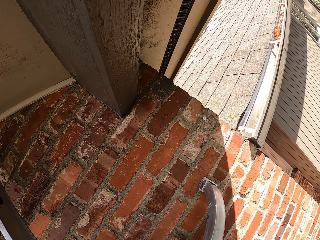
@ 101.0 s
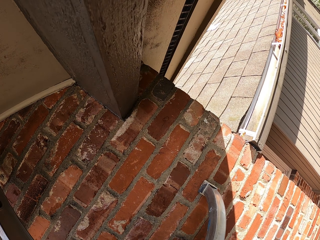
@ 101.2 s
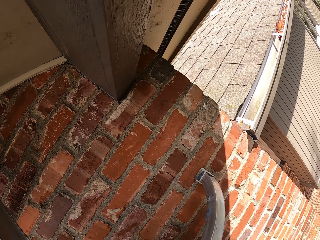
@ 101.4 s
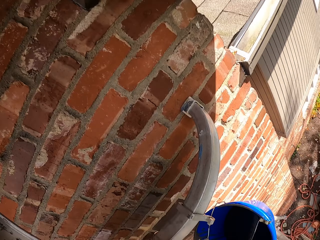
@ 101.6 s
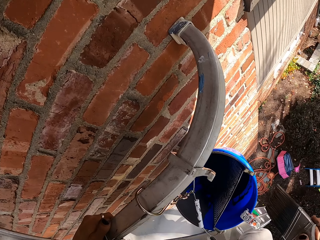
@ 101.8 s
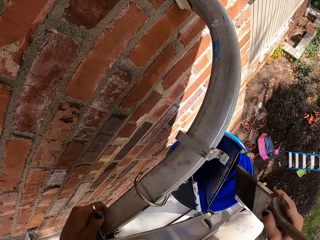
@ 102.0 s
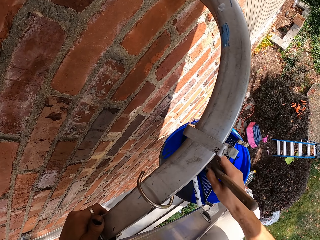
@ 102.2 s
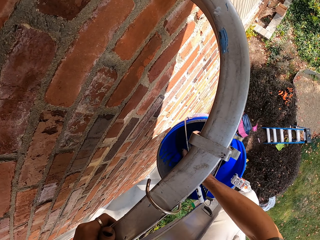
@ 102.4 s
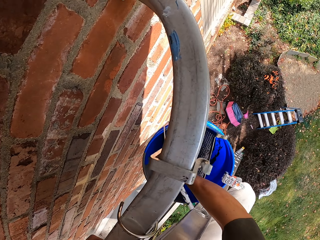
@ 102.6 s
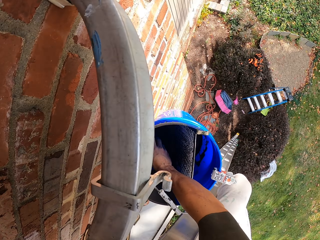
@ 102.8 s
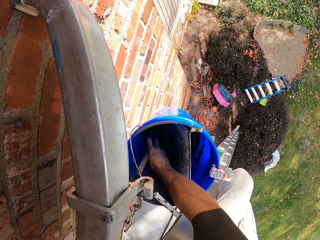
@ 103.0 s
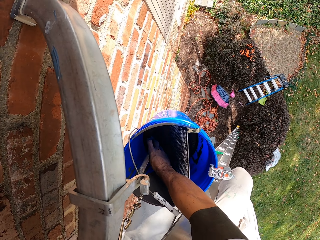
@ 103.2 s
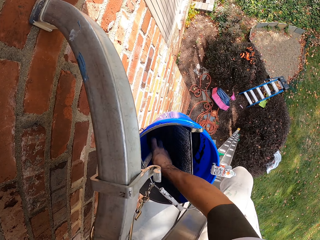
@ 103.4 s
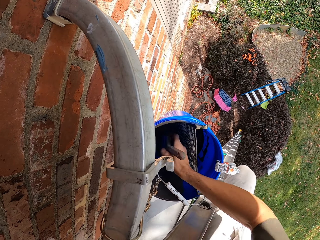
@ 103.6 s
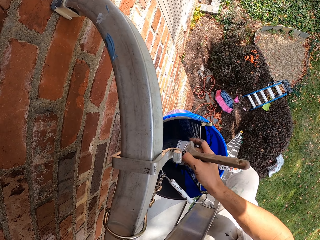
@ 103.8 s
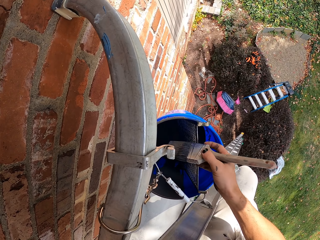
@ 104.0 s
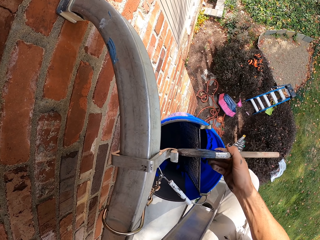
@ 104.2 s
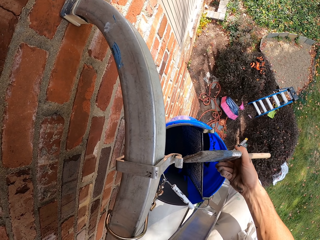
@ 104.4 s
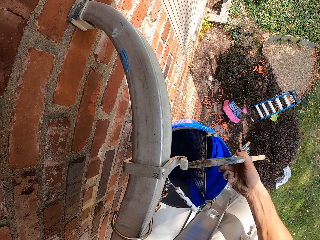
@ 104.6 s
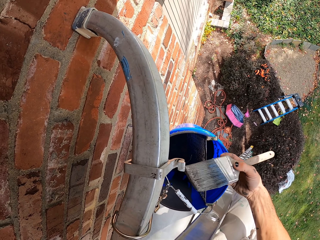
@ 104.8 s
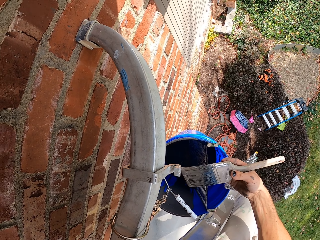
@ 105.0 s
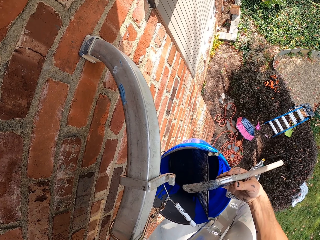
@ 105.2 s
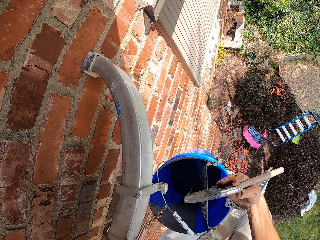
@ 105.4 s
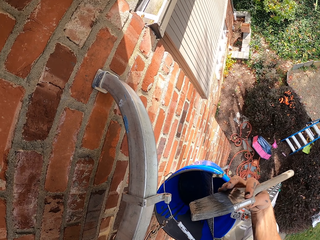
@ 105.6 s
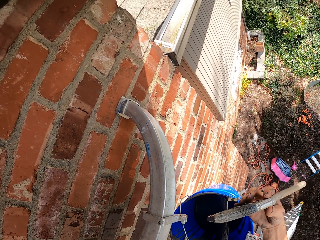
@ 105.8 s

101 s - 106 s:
The camera wearer scoops paint with a paint brush from the bucket.

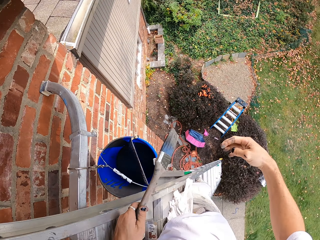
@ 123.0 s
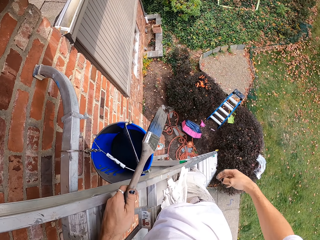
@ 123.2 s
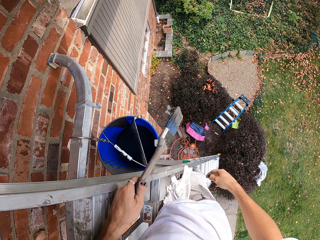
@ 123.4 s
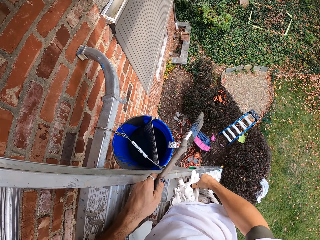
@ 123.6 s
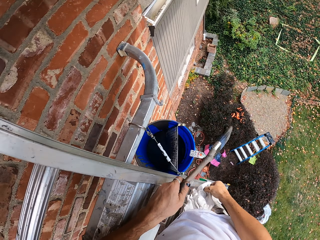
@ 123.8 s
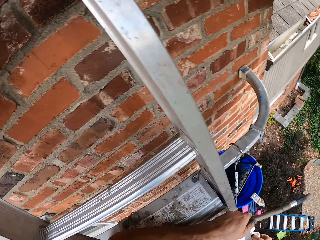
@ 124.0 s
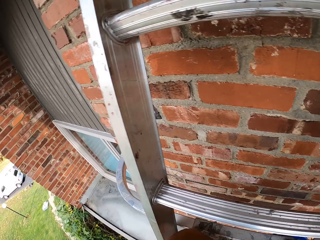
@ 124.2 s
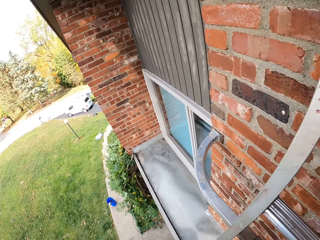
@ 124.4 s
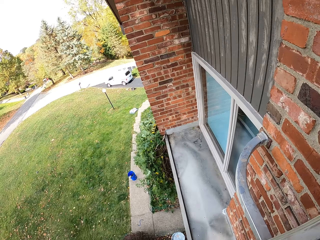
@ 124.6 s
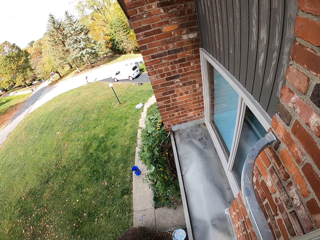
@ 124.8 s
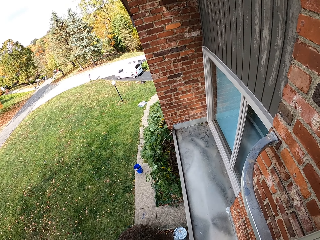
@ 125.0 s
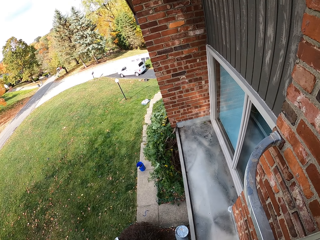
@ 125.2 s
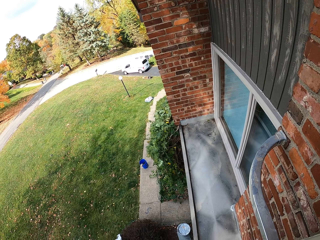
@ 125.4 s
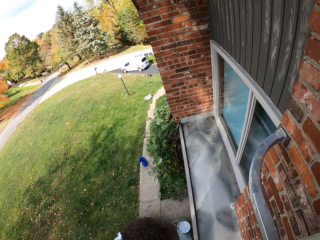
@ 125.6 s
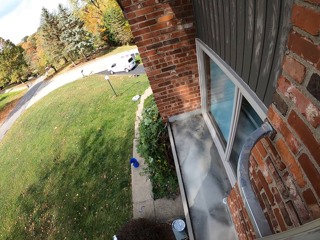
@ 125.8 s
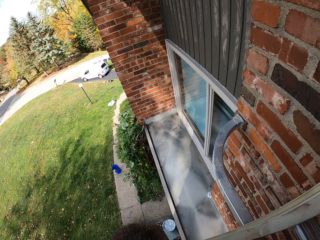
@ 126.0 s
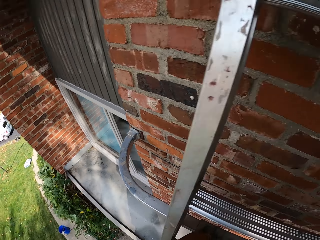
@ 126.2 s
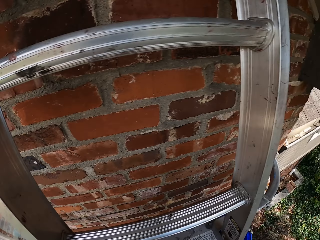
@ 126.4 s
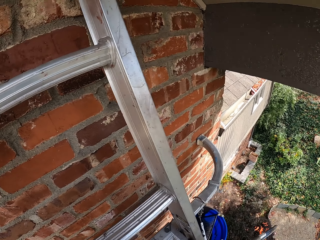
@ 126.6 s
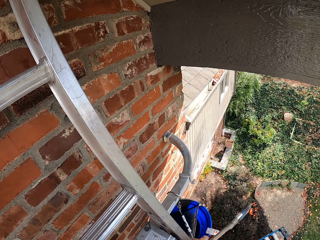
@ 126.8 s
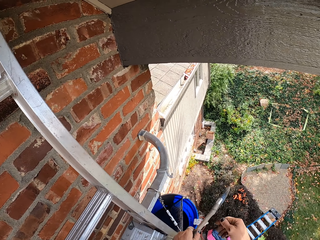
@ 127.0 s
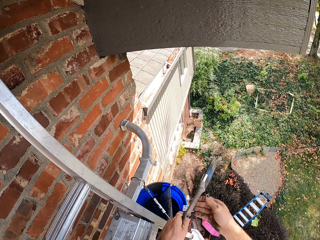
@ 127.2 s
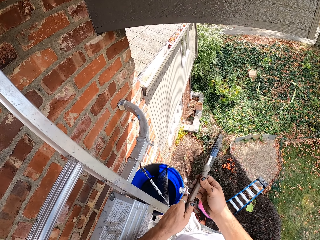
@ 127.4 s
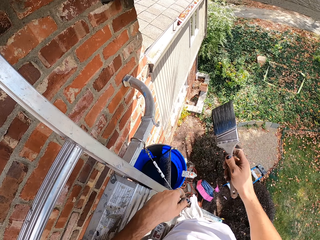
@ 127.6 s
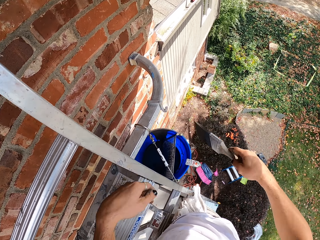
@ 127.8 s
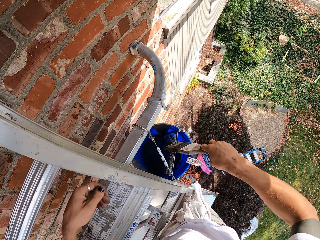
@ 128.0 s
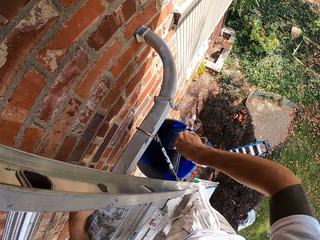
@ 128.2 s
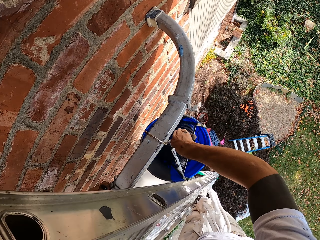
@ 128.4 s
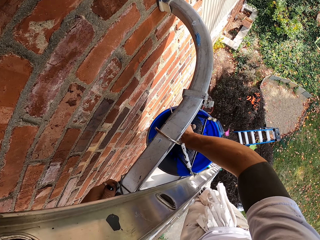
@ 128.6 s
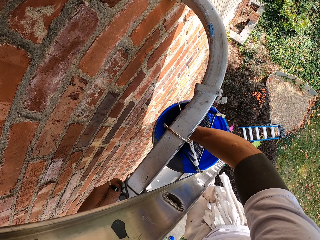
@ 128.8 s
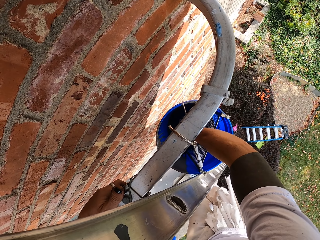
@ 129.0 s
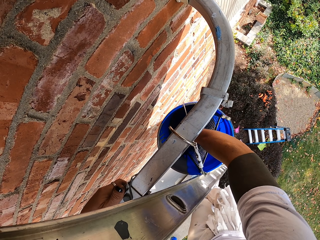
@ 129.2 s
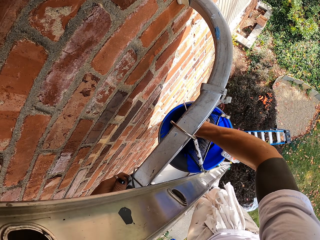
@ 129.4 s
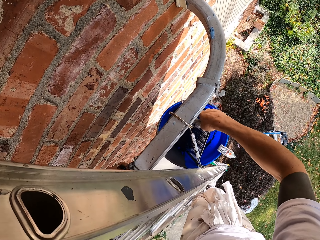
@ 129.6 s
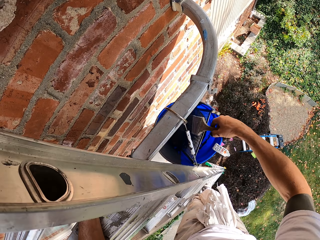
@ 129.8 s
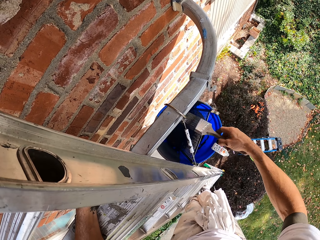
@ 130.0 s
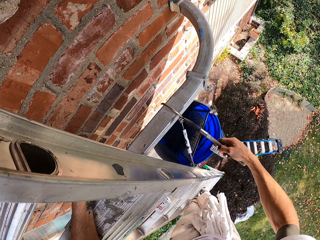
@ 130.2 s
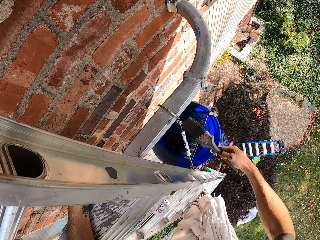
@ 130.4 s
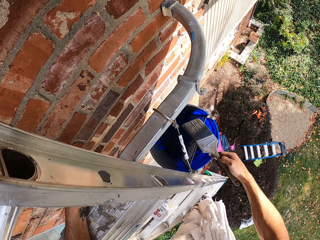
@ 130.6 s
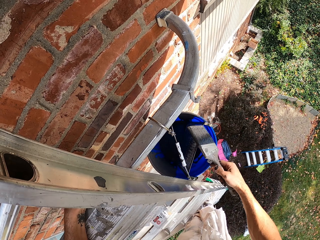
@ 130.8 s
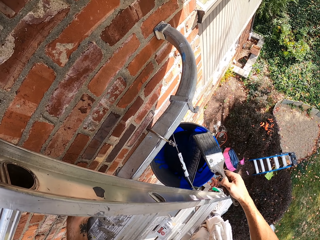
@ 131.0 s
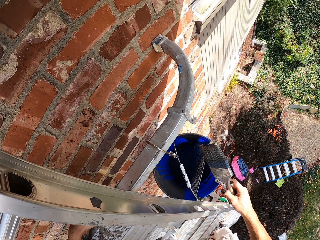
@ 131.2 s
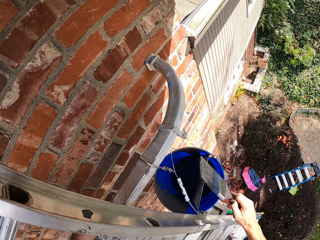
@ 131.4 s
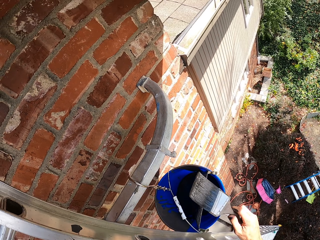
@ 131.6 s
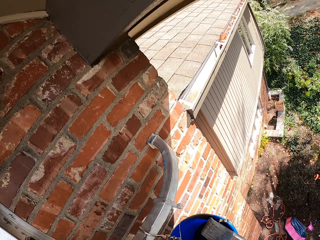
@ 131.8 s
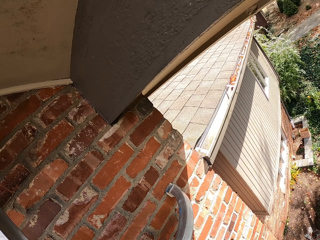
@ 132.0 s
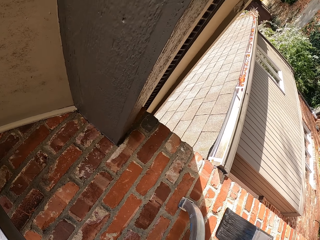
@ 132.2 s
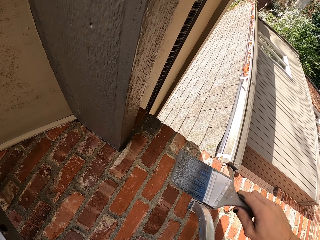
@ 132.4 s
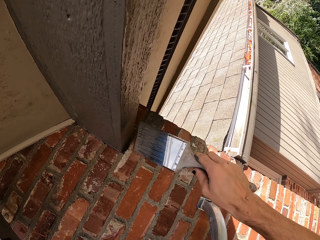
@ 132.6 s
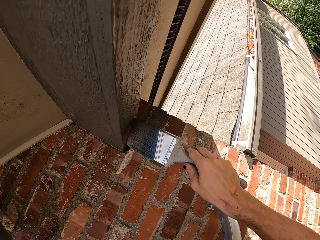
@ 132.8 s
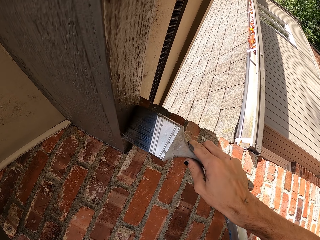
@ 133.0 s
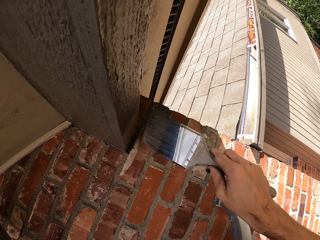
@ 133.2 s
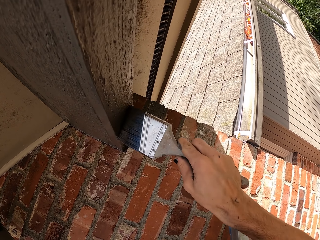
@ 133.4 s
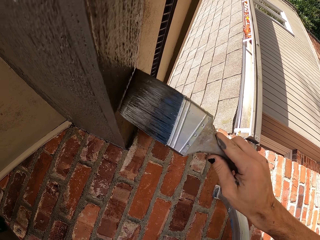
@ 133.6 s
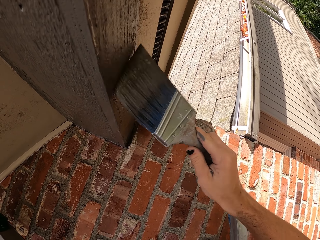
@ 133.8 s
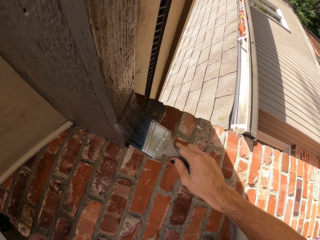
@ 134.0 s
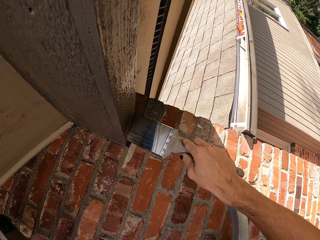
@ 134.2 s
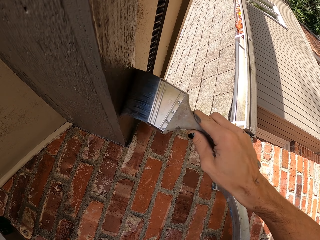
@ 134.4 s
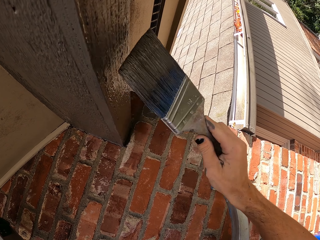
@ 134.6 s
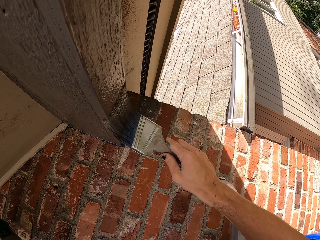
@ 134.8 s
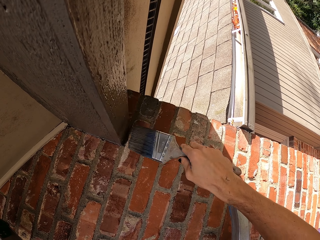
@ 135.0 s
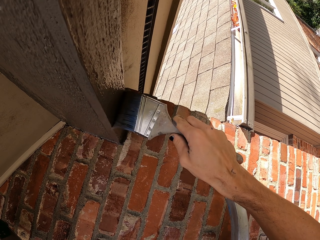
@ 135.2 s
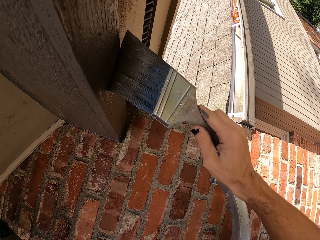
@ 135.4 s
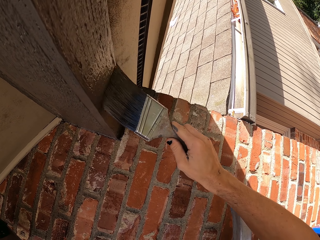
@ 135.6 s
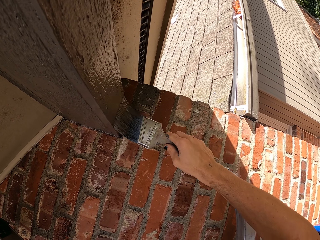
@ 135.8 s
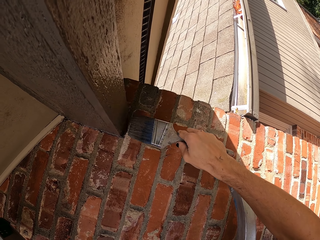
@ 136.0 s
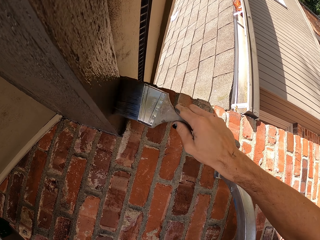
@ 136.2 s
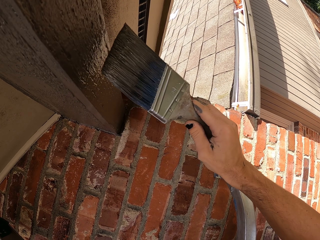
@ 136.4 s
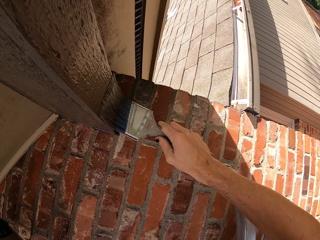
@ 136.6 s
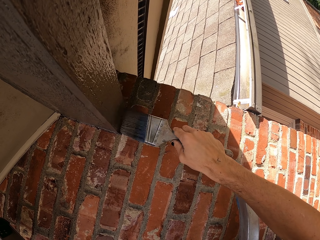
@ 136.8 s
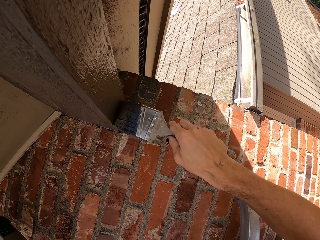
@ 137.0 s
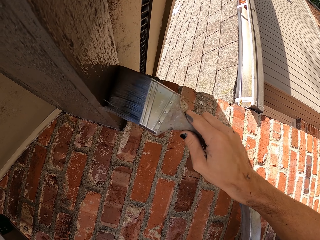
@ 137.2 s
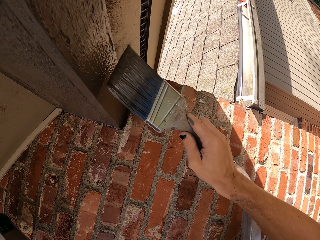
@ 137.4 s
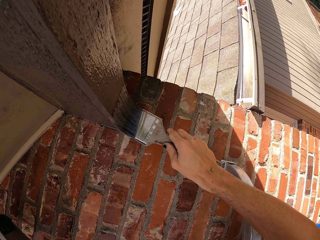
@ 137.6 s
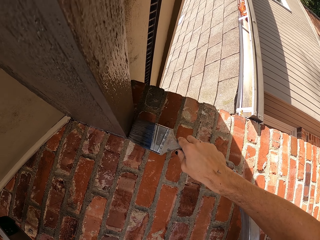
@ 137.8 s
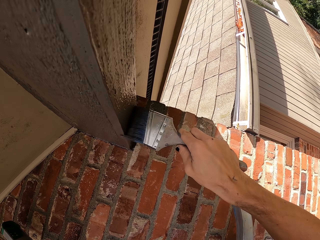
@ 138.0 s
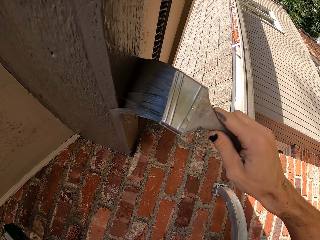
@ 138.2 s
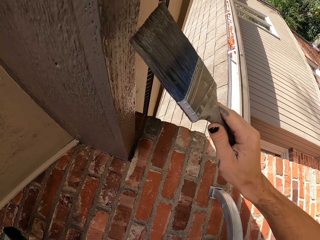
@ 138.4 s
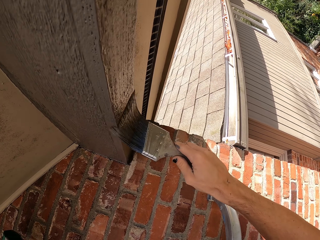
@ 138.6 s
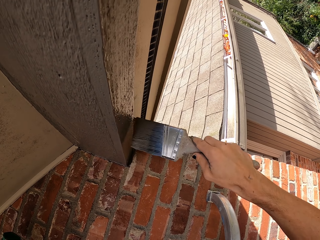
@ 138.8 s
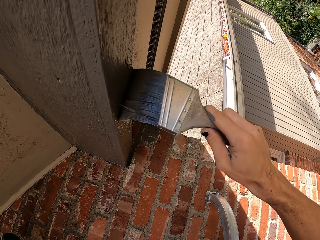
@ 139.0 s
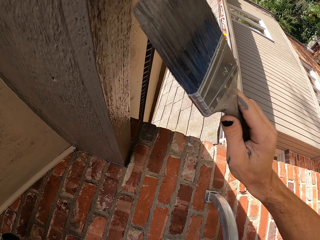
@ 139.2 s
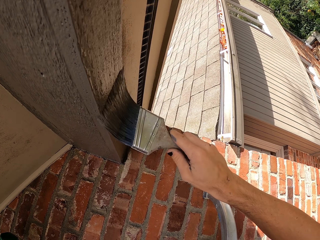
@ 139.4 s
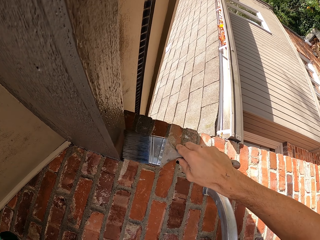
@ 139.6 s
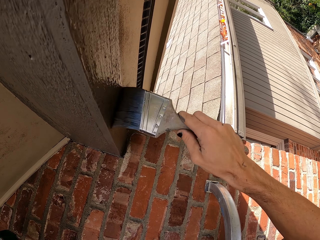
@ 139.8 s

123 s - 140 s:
The camera wearer looks around the house. They scoop paint from the bucket with a paint brush. They paint the wood with the paint brush.
